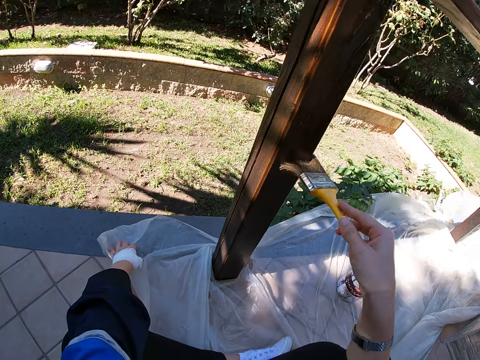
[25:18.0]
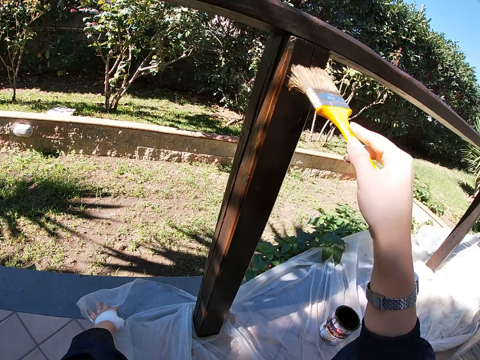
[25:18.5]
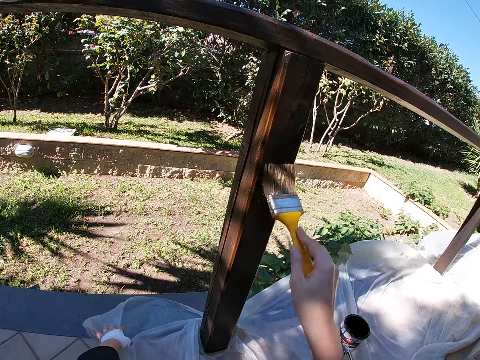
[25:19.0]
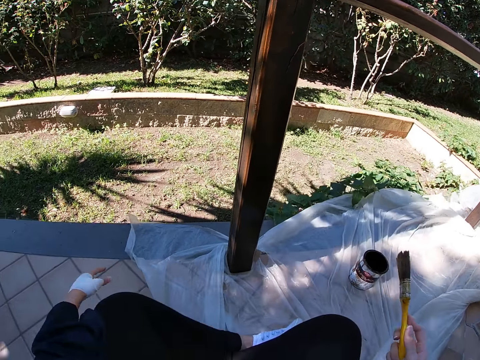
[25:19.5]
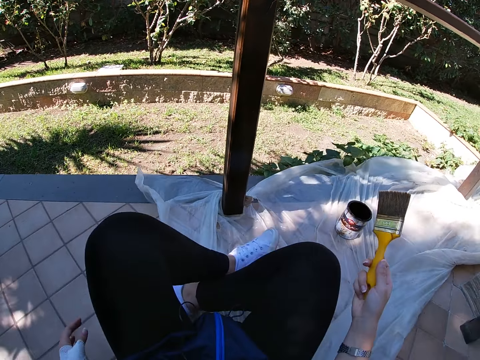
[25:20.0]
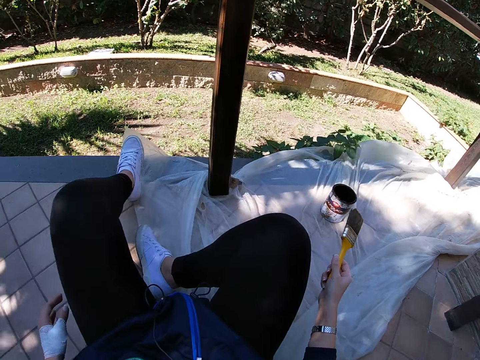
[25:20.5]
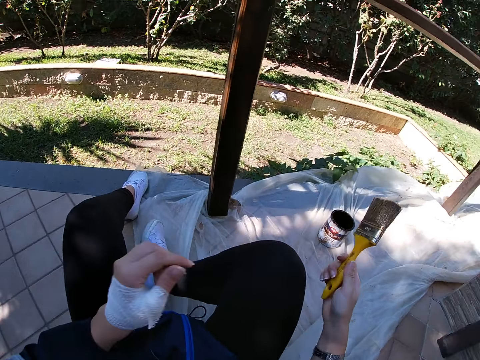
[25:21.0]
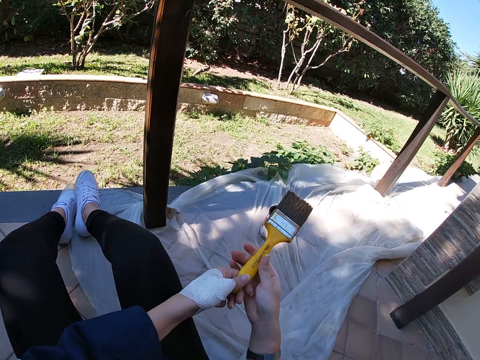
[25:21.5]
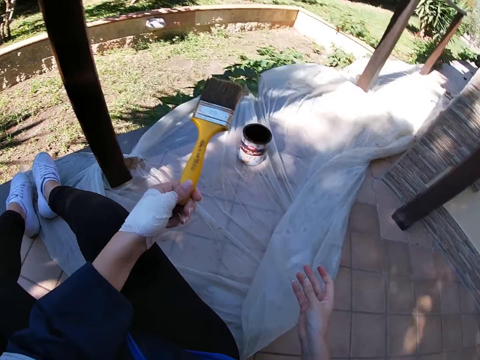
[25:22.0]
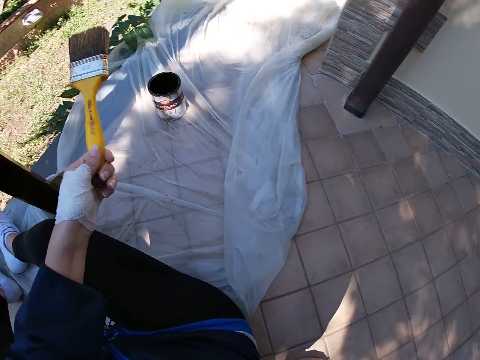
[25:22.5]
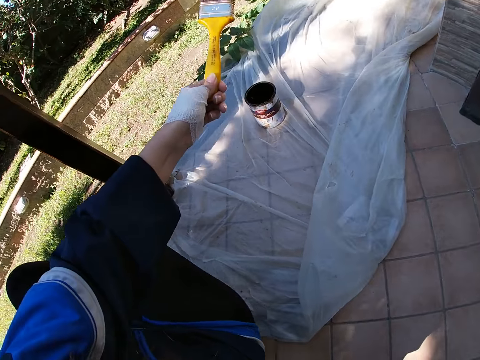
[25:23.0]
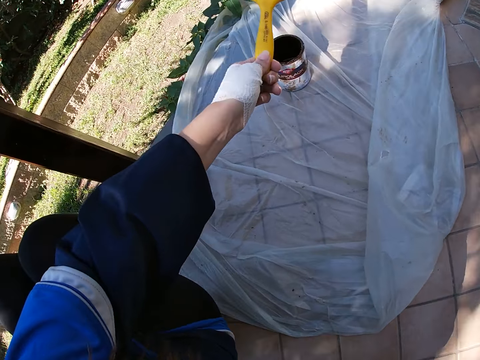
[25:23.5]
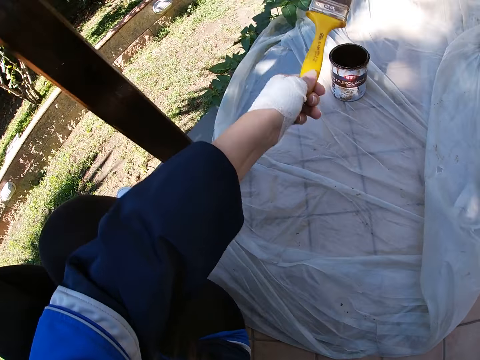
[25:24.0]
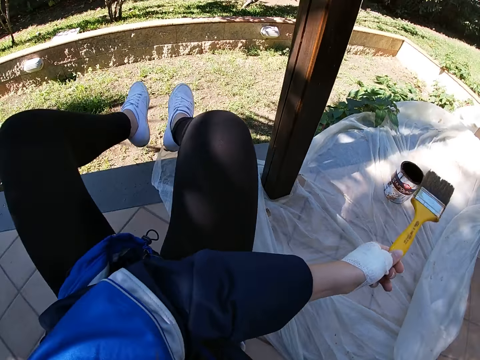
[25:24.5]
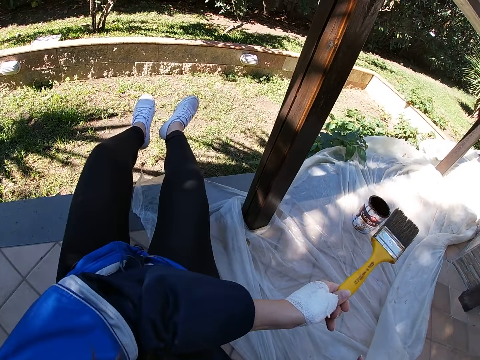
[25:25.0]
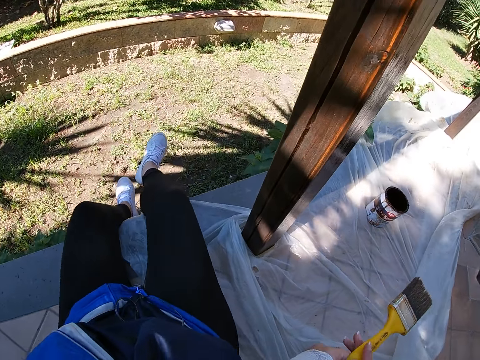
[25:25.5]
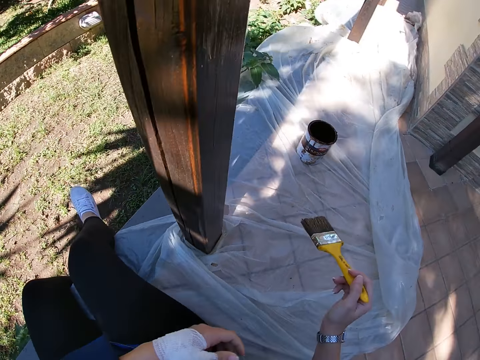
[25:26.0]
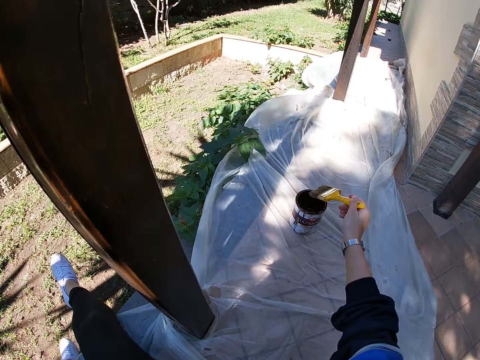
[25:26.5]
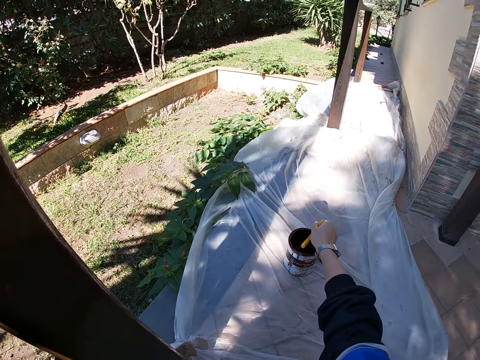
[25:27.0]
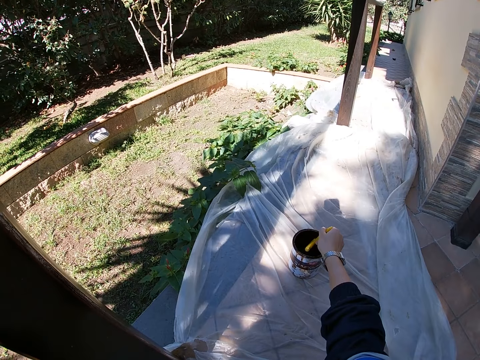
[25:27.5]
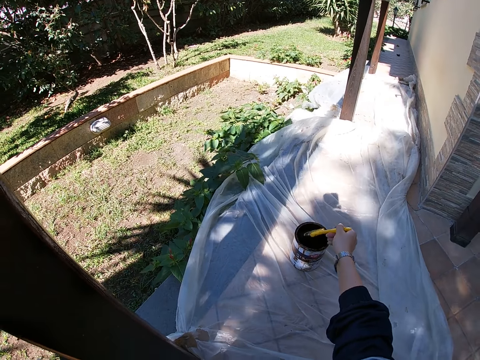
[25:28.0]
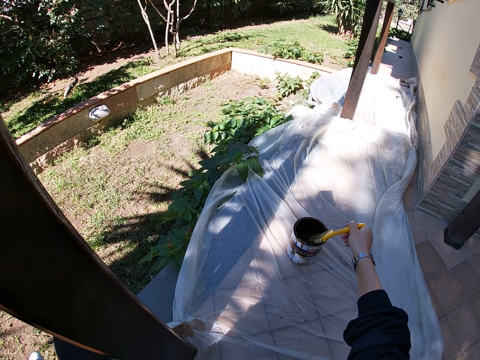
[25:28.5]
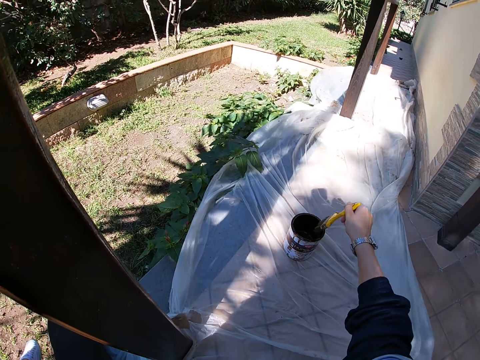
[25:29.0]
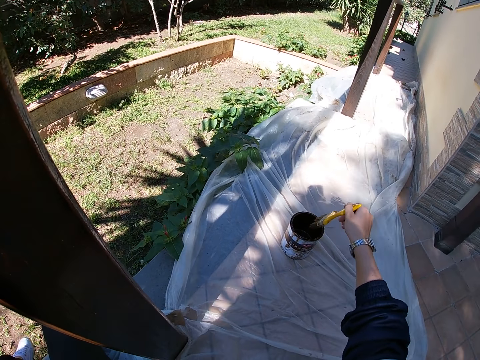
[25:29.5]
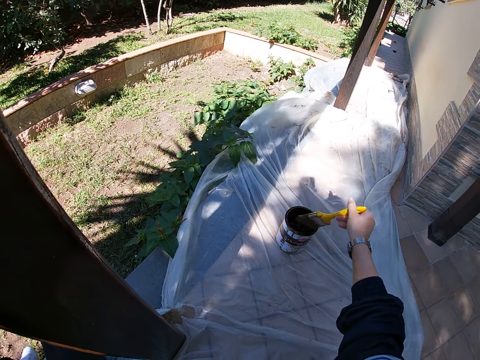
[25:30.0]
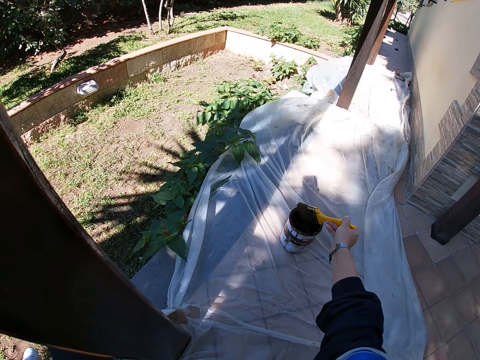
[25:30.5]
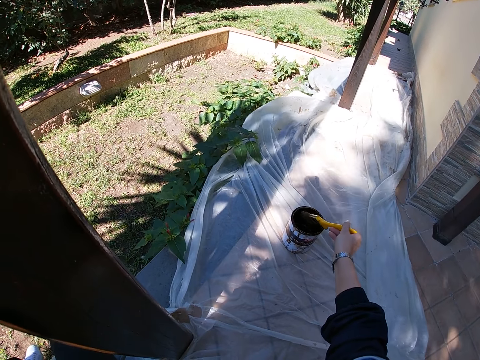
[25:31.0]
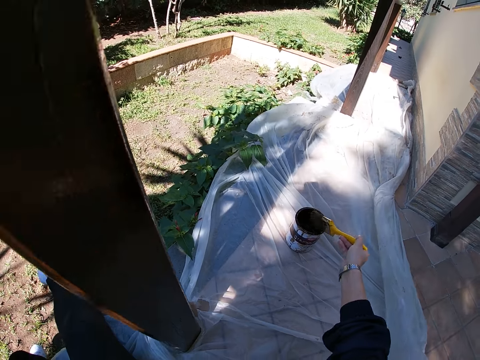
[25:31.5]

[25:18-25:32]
The camera wearer stretches her legs. She moves closer to the balcony railing. She transfers the paint brush from her right hand to her left hand. She looks at her hand. She transfers the paint brush from her left hand to her right hand. She dips the paint brush into the paint container. She rubs the paint brush on the brim of the paint container.

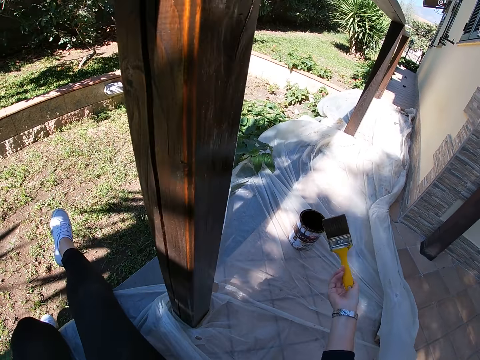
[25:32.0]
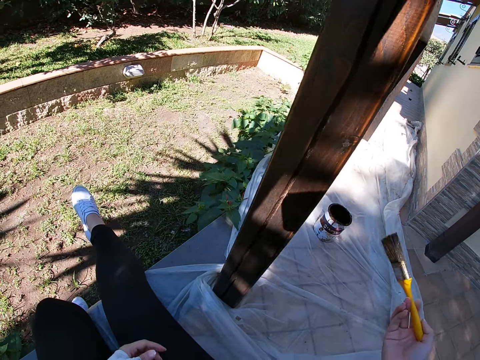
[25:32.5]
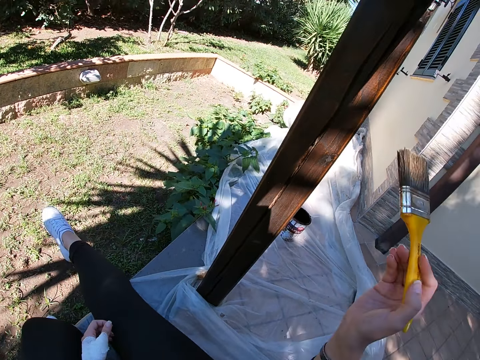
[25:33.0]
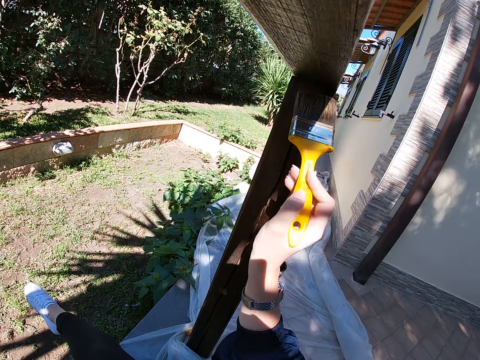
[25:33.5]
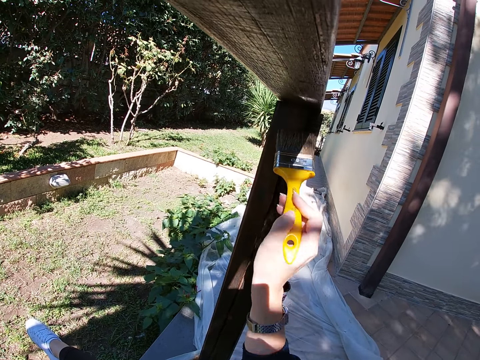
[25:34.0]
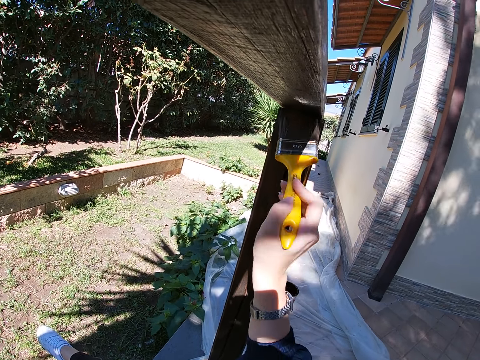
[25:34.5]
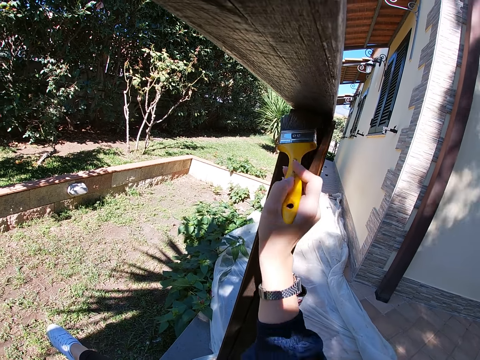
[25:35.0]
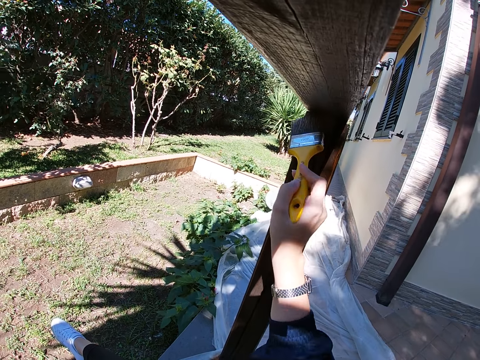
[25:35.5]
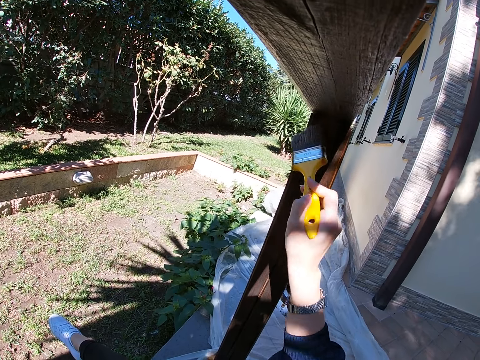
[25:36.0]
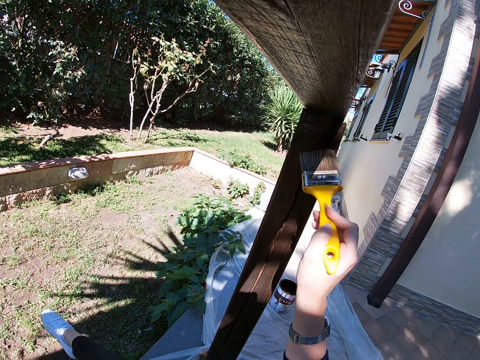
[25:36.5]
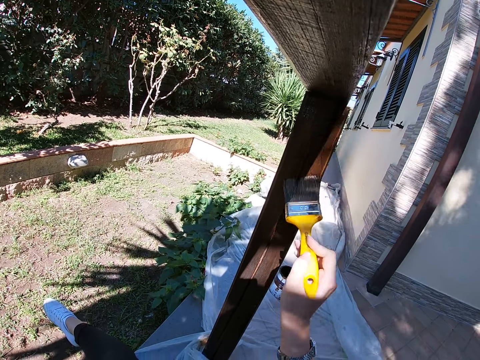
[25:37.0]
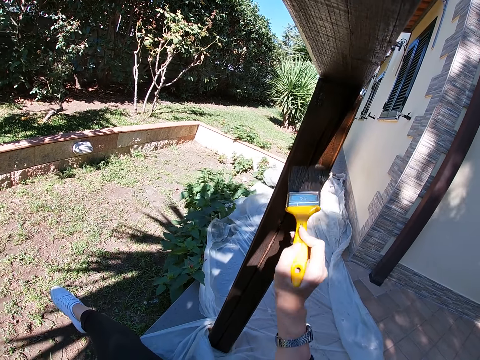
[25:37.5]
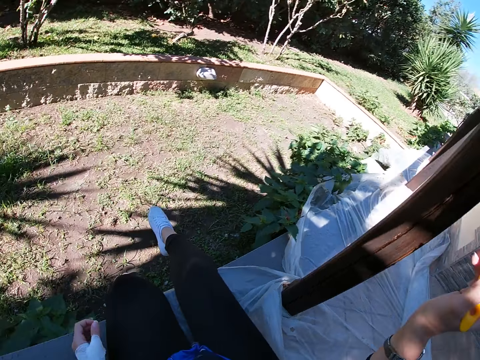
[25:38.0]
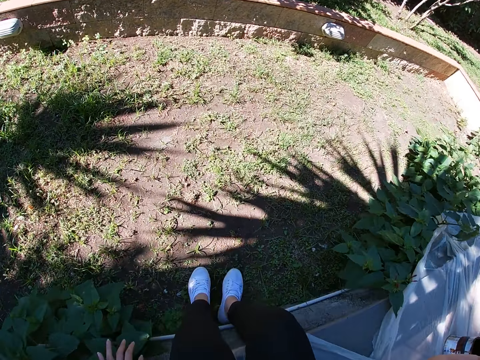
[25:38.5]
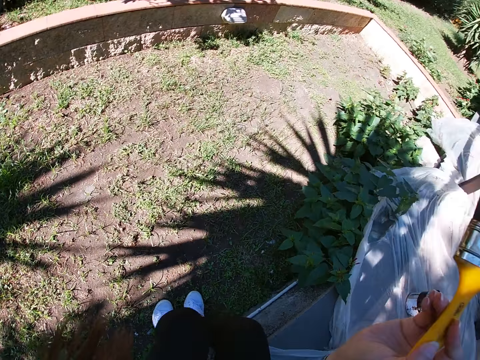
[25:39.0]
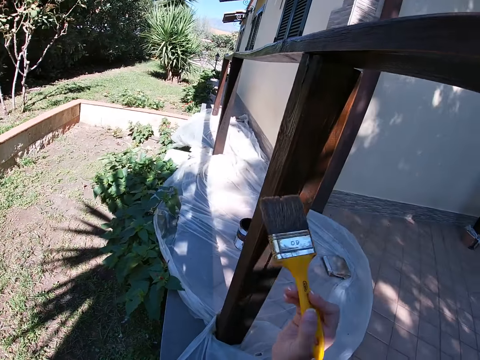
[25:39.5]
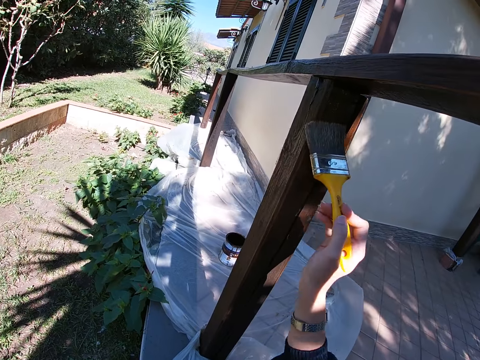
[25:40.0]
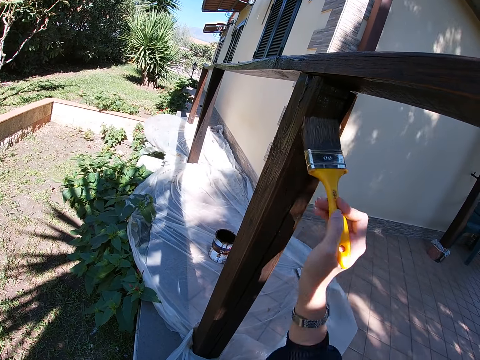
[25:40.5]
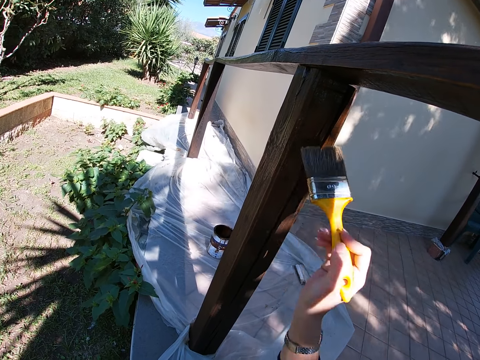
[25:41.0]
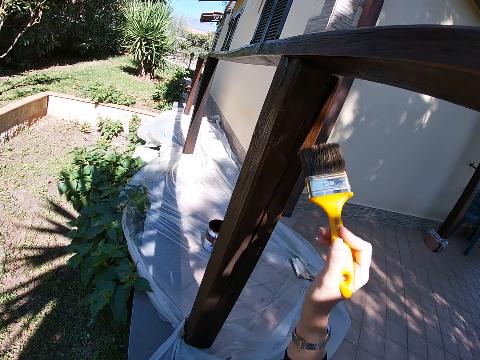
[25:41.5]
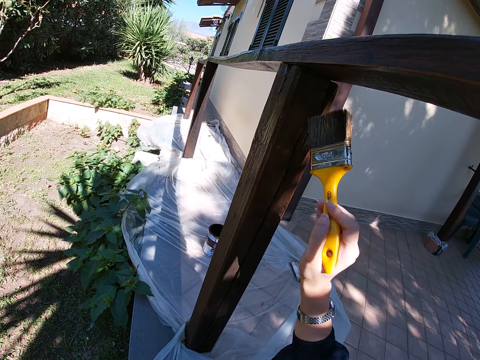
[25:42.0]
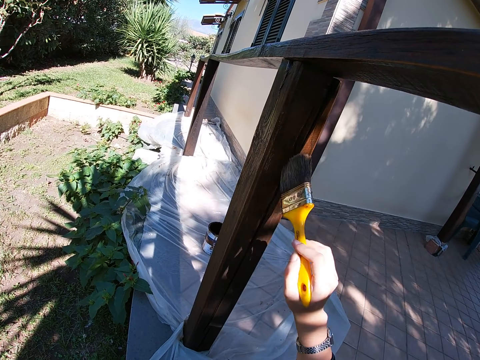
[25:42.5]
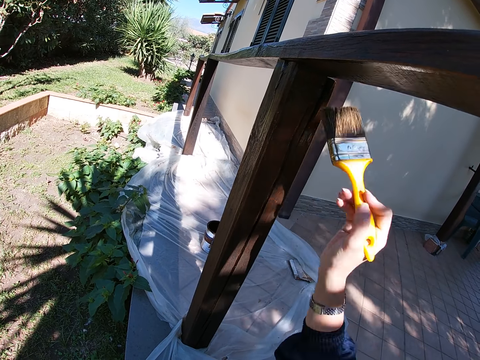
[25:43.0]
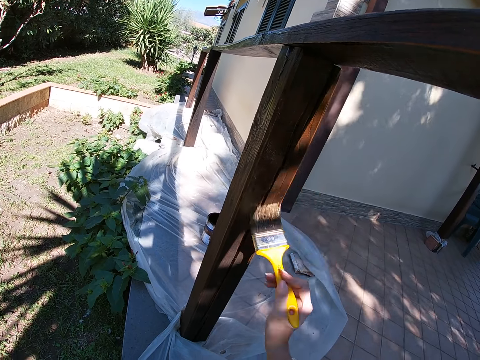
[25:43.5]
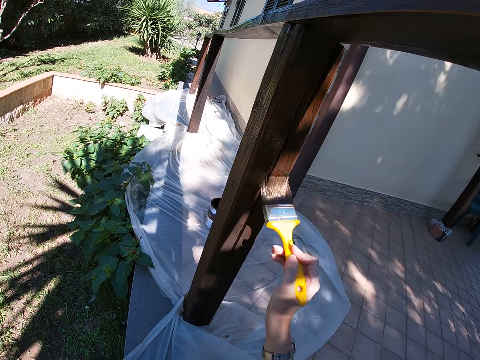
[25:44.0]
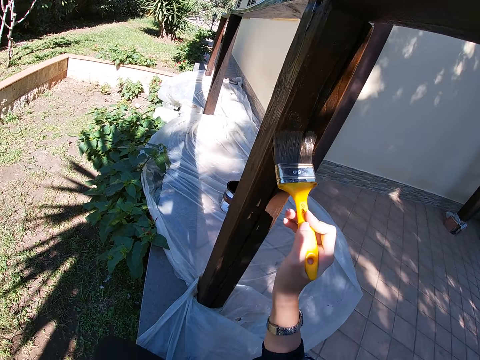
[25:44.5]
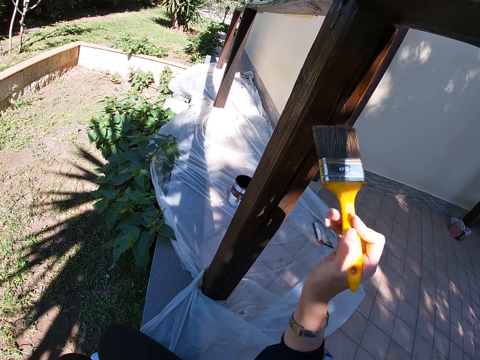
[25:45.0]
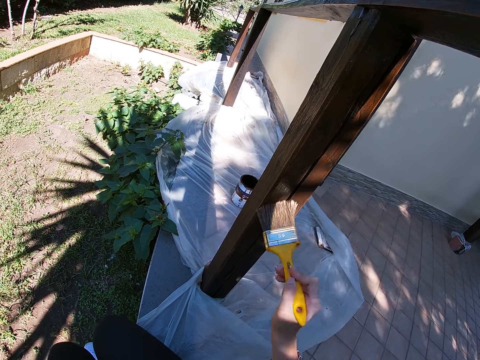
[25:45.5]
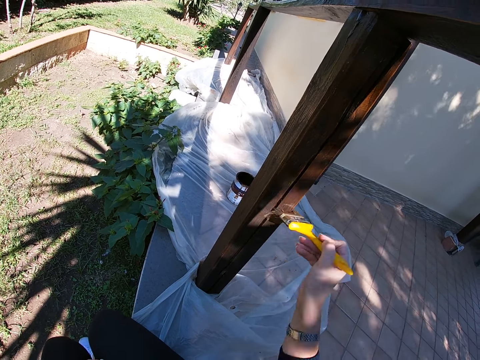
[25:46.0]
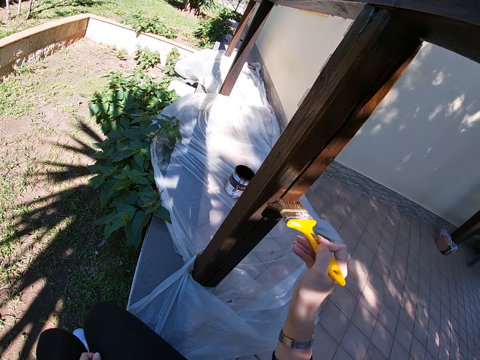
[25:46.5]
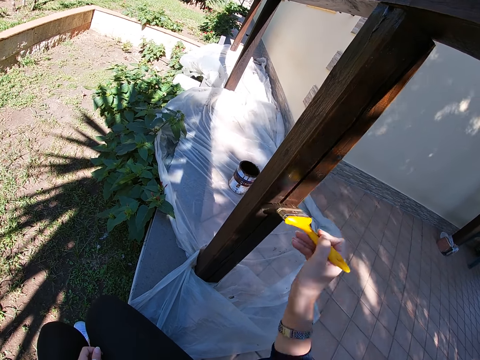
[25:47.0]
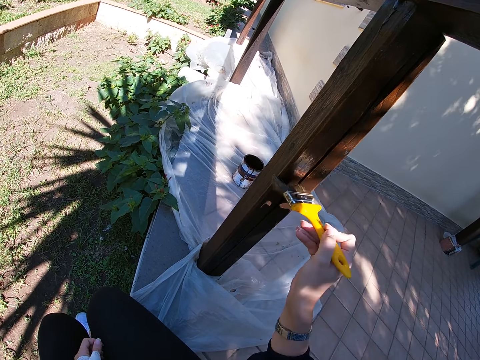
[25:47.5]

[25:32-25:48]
The camera wearer paints the balcony railing with a paint brush and a brown paint. She places her legs on the ground. She paints the balcony railing with the paint brush and the brown paint.
